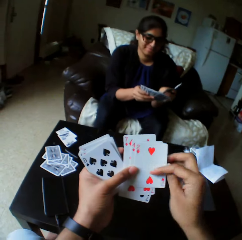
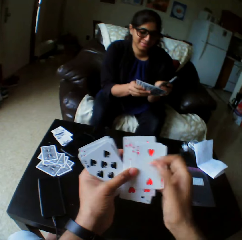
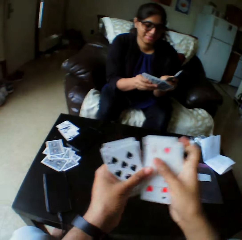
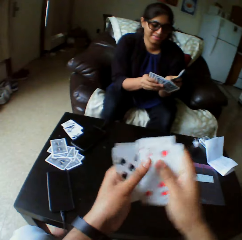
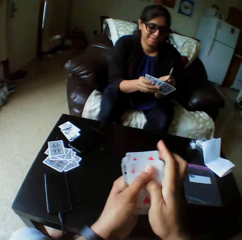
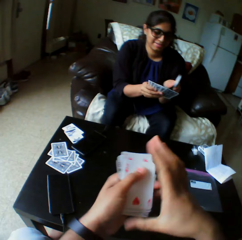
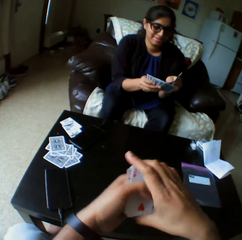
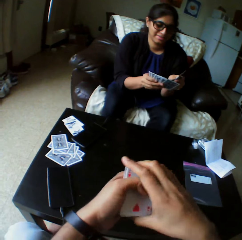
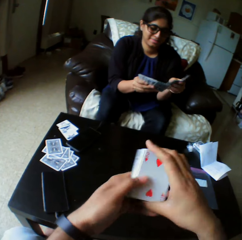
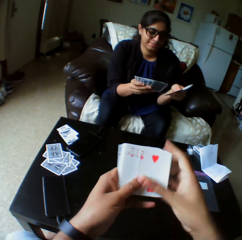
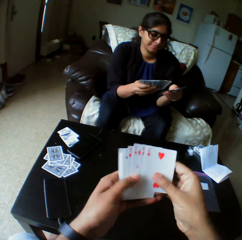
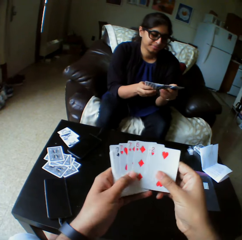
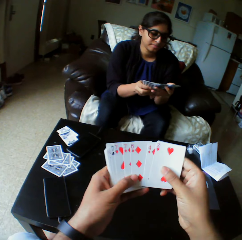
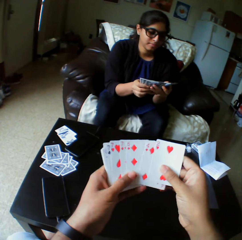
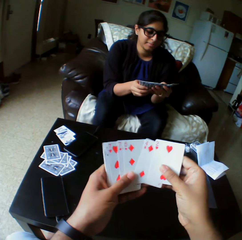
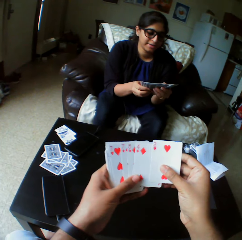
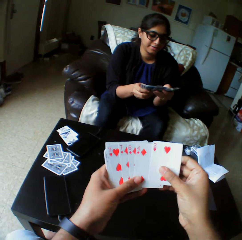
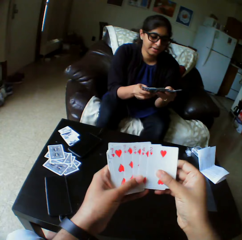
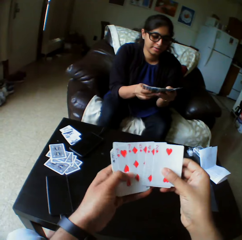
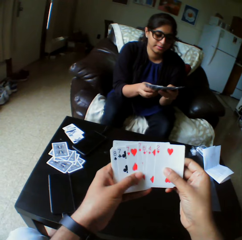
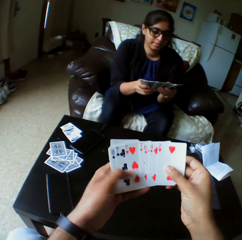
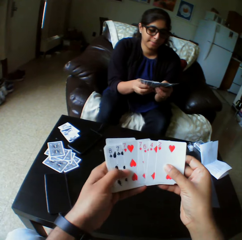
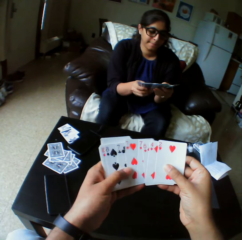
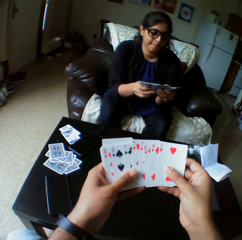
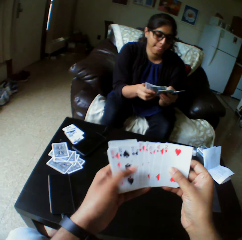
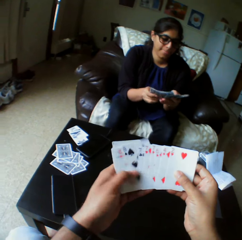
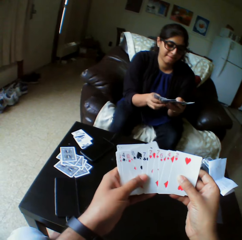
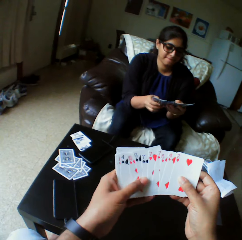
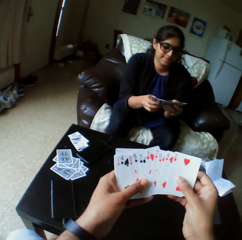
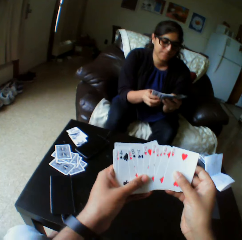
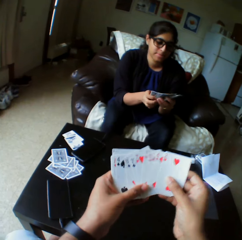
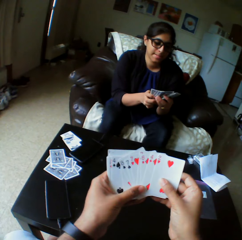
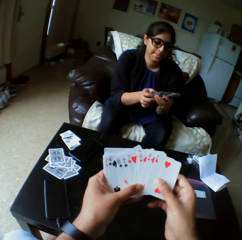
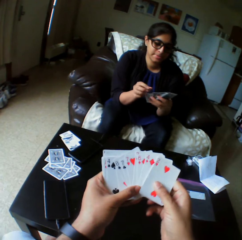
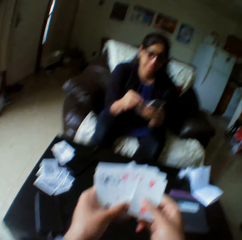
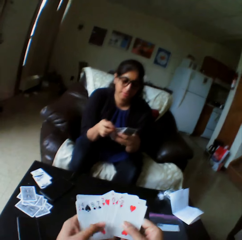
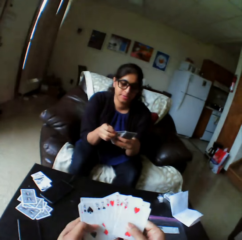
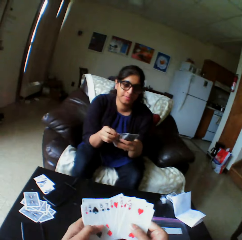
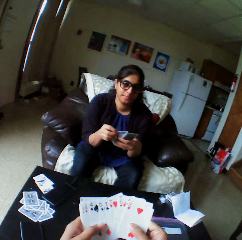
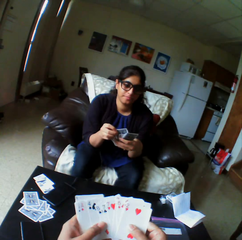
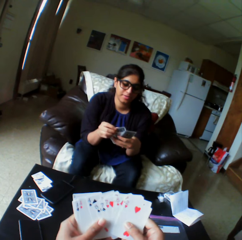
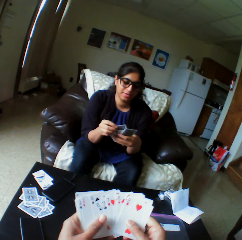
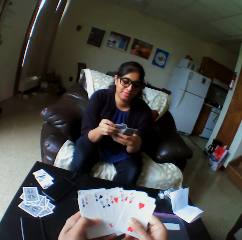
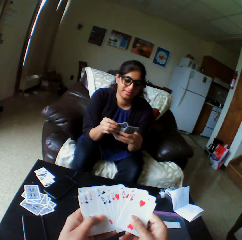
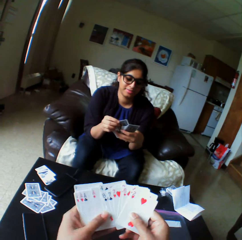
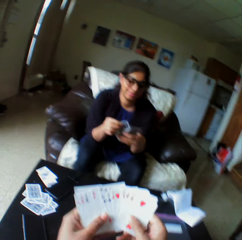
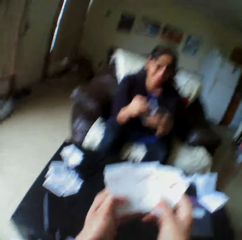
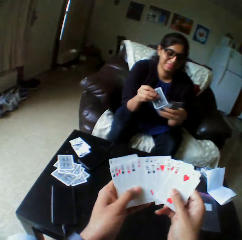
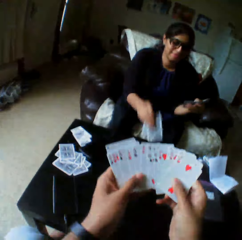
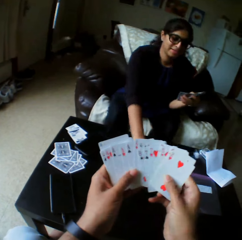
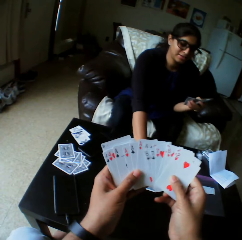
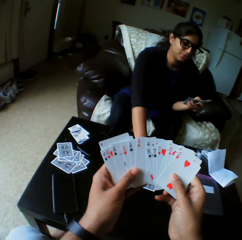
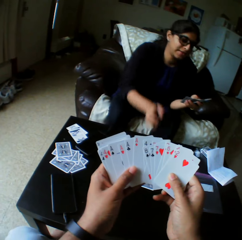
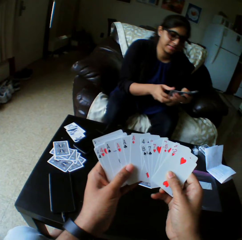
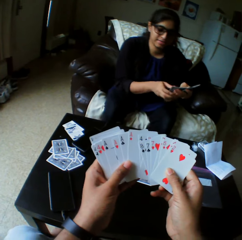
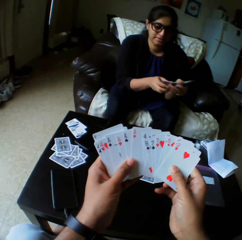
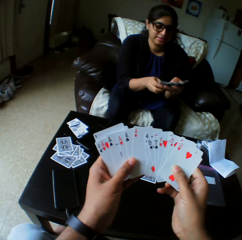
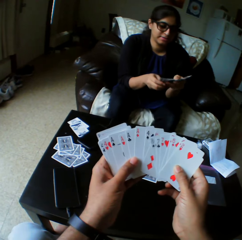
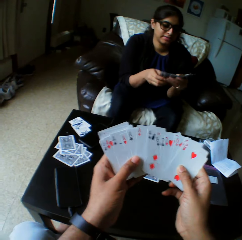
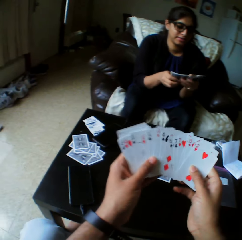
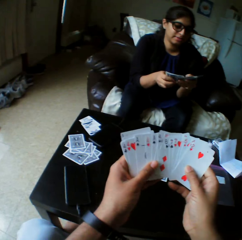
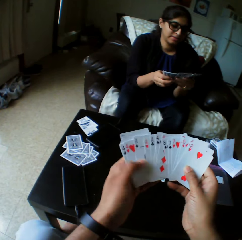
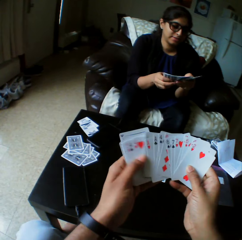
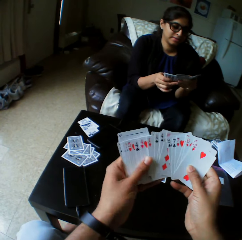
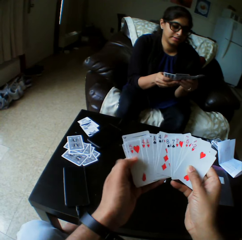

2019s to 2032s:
The camera wearer arranges the play cards. They pick a card from the floor with the right hand. They select the play cards. A lady takes the play cards. The lady drops a card on the table with the right hand. The lady shuffles cards with both hands.

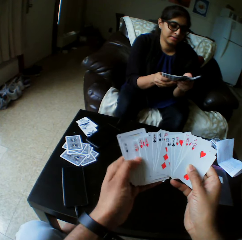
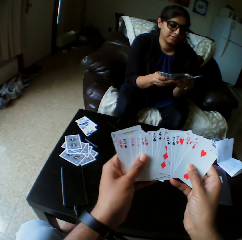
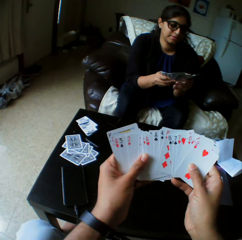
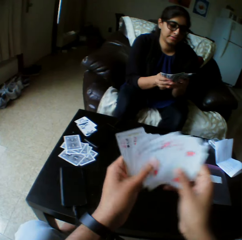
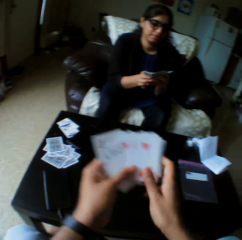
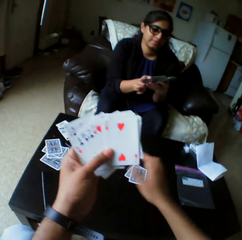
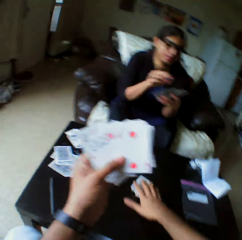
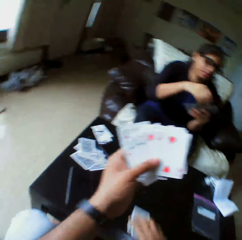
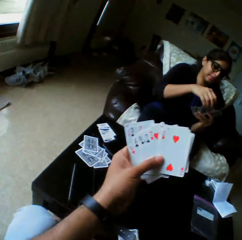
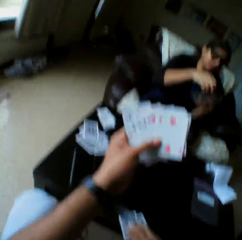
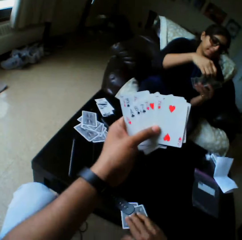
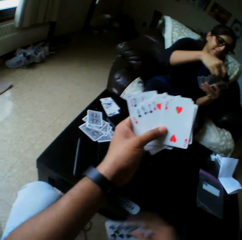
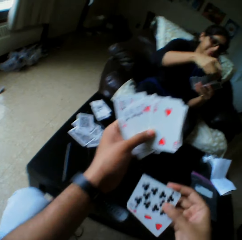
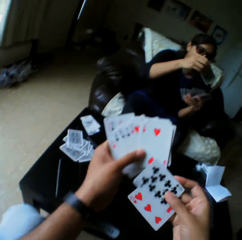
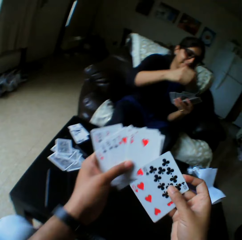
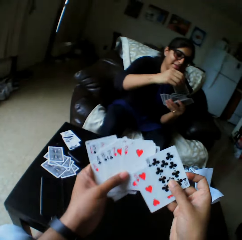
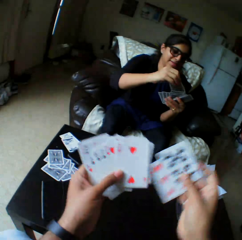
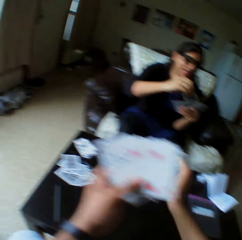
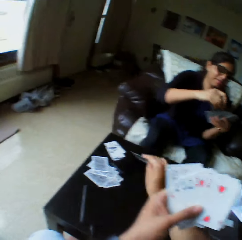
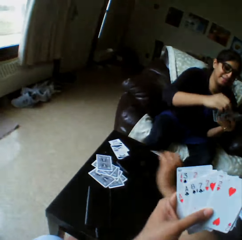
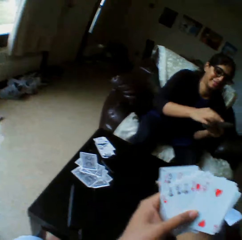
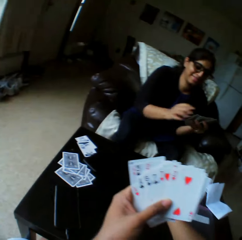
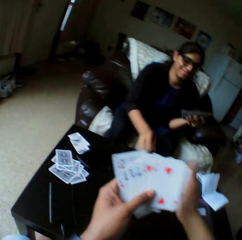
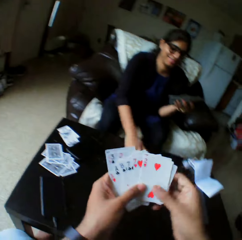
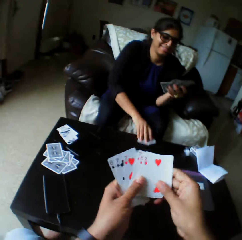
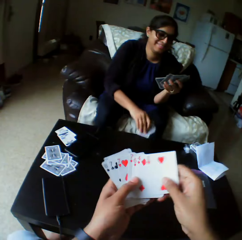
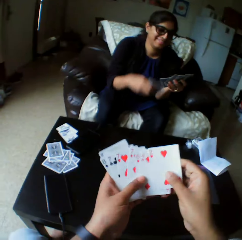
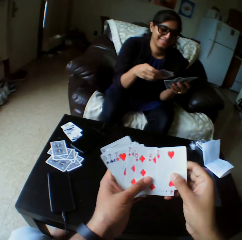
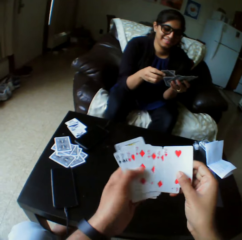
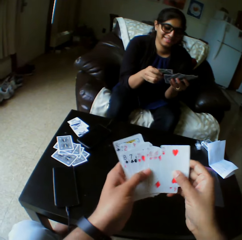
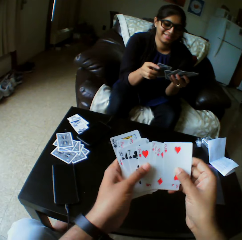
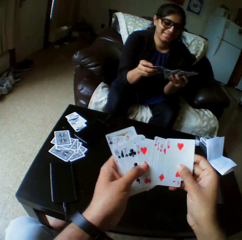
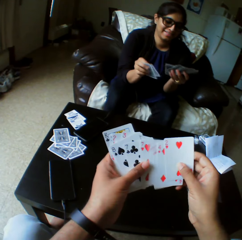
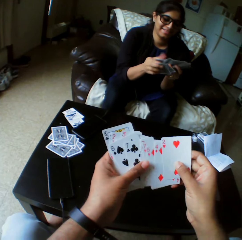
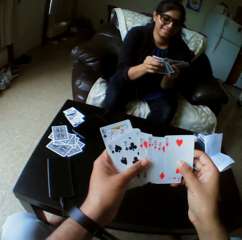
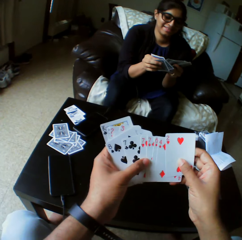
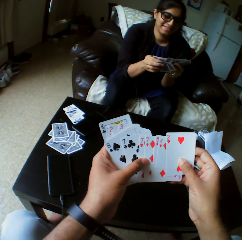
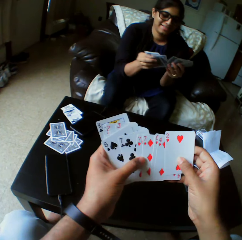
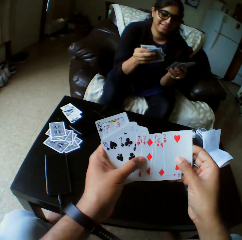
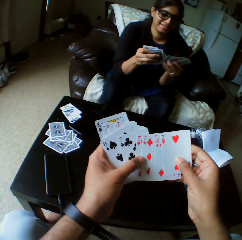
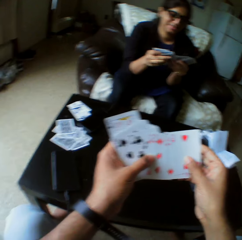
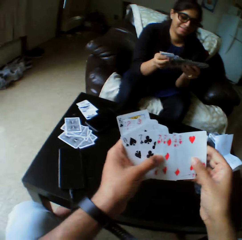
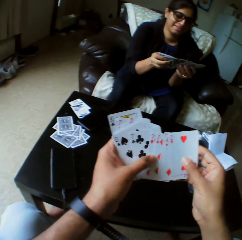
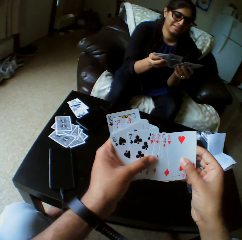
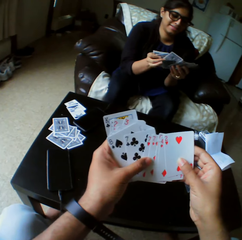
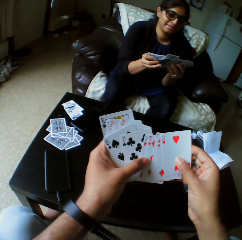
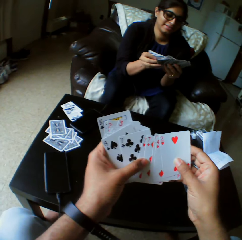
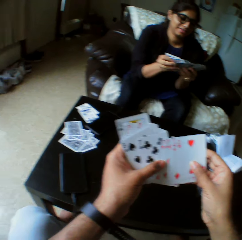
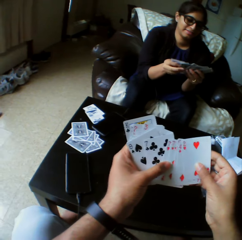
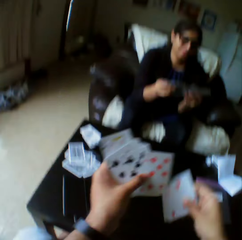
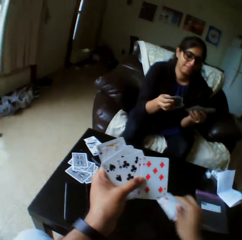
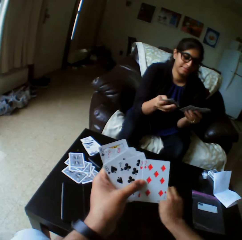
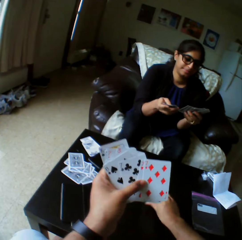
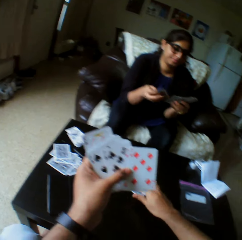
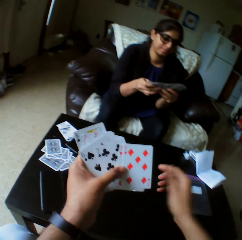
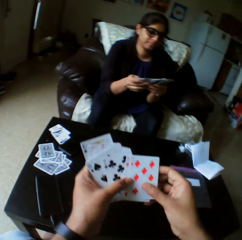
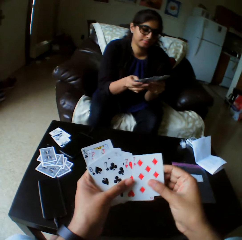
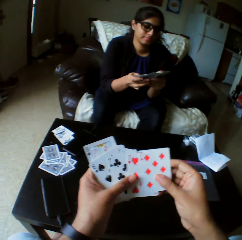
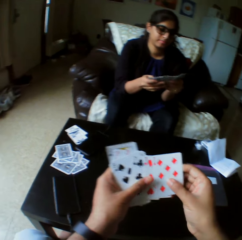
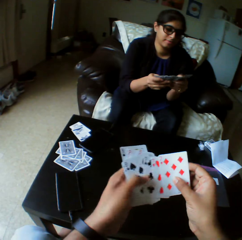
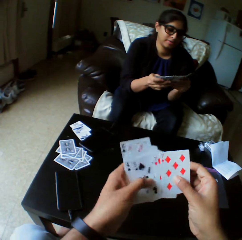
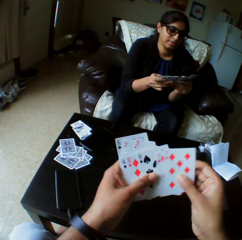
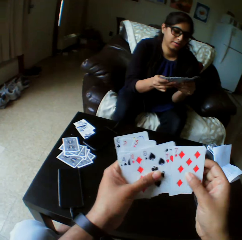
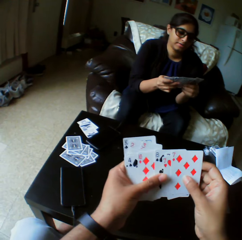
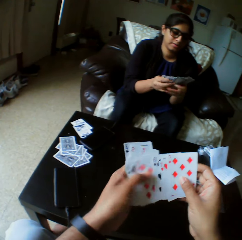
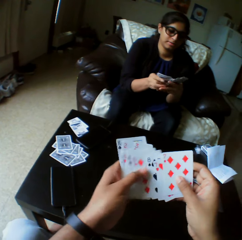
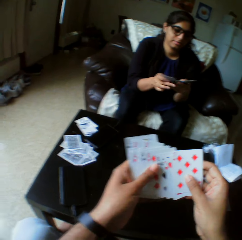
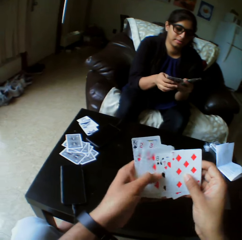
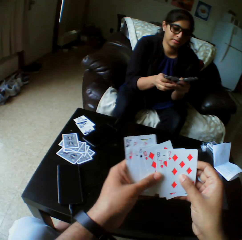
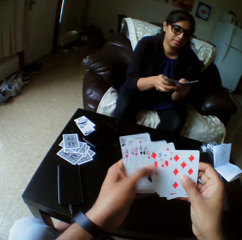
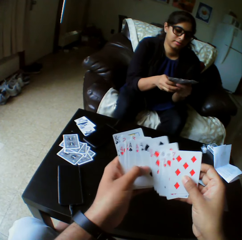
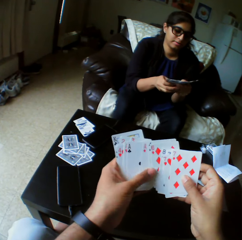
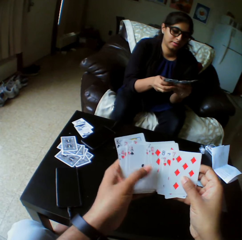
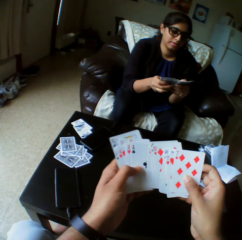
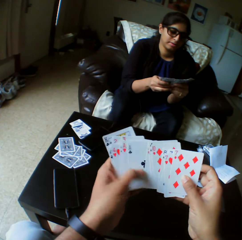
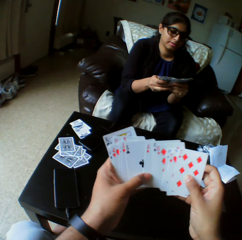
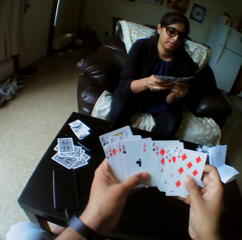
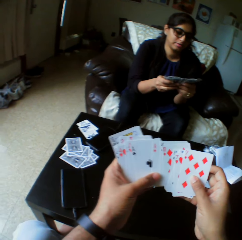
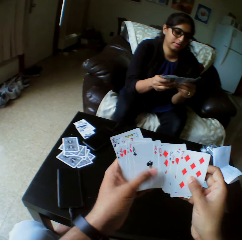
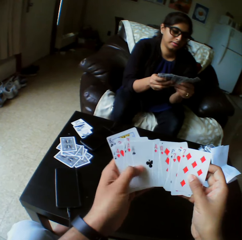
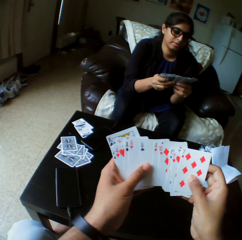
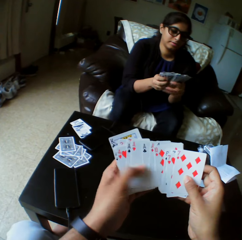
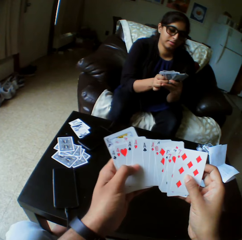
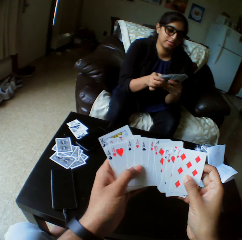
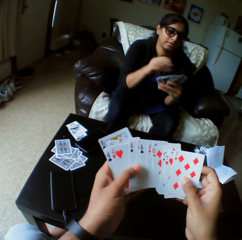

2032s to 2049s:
The camera wearer selects the play cards. They pick a card from the floor with the right hand. They look at the play cards. They drop the card on the table with the right hand. They pick the card from the floor with the right hand. A lady picks the card from the table with the right hand. The lady shuffles cards with both hands. The camera wearer shuffles cards with both hands. The lady selects the play cards. The camera wearer puts down the play card. They select the play cards.
